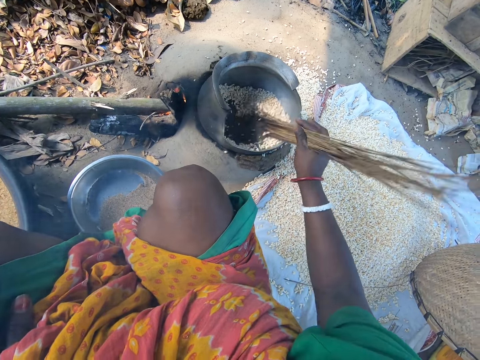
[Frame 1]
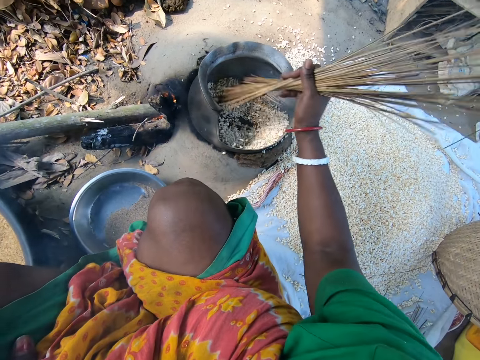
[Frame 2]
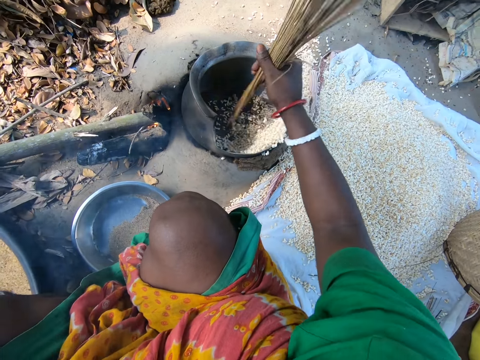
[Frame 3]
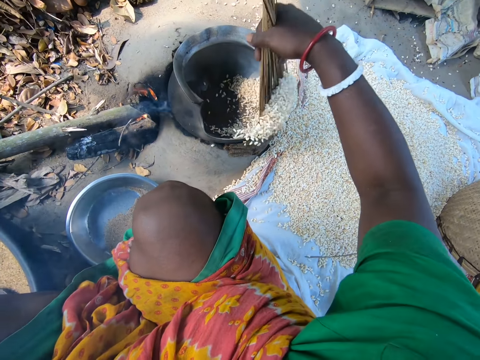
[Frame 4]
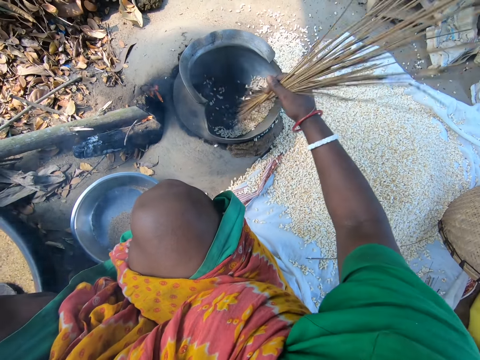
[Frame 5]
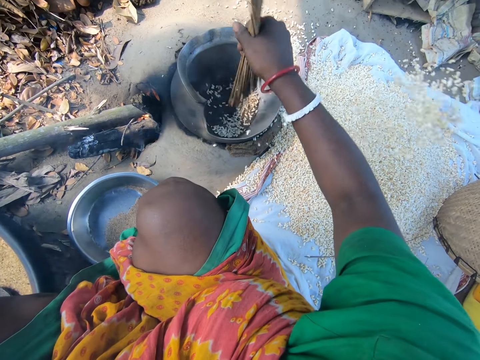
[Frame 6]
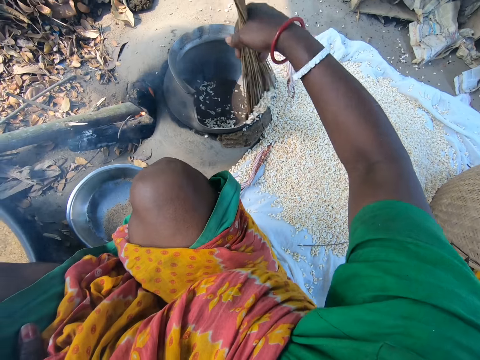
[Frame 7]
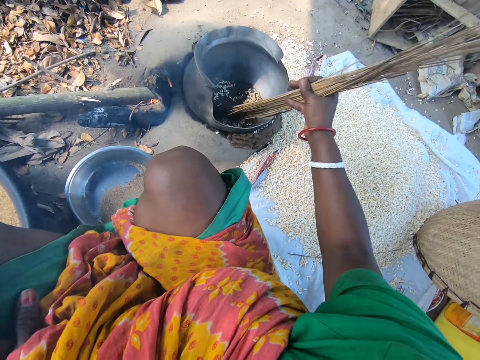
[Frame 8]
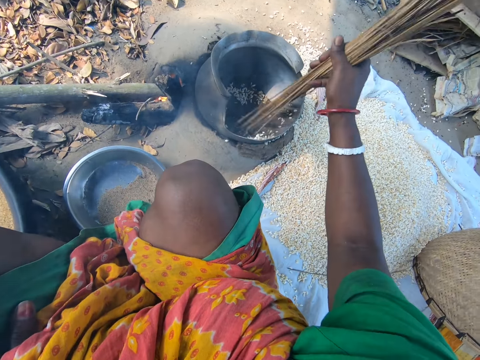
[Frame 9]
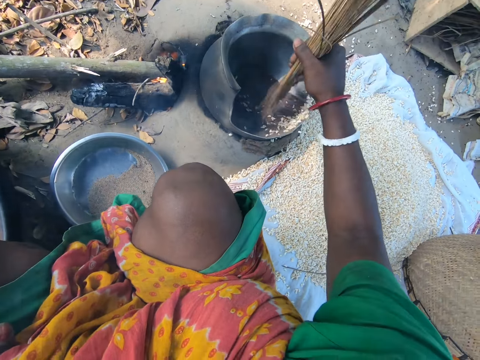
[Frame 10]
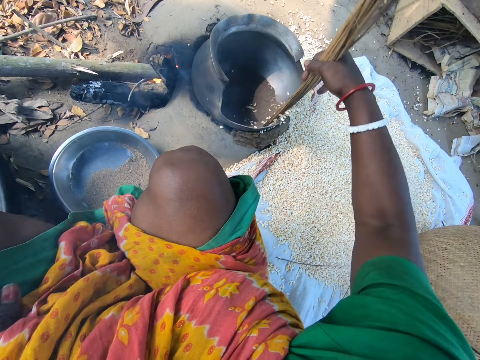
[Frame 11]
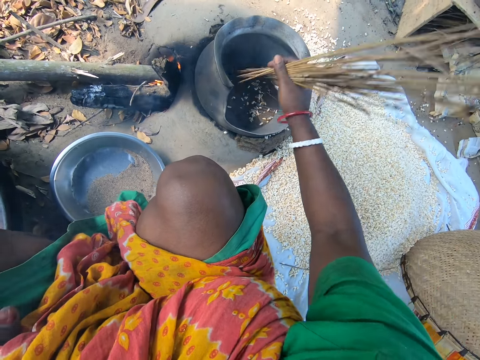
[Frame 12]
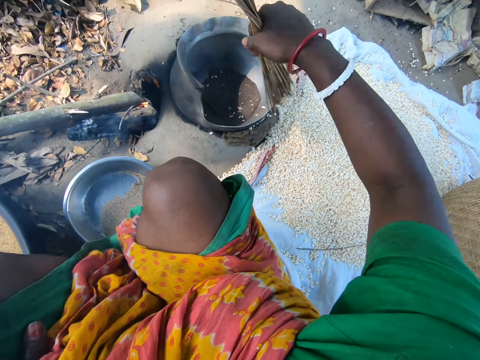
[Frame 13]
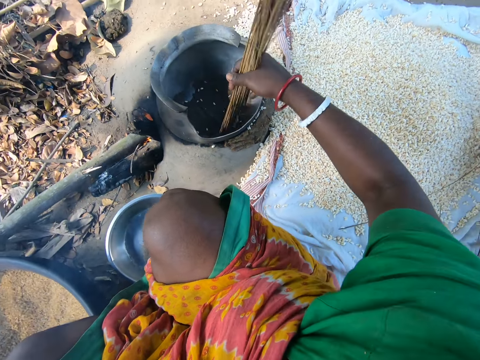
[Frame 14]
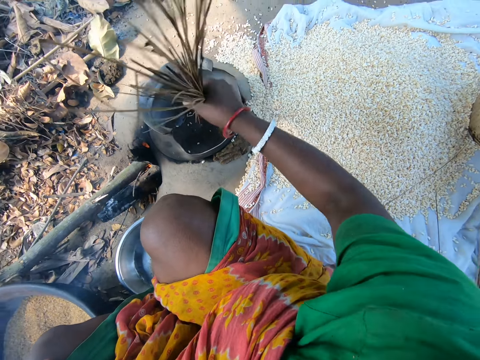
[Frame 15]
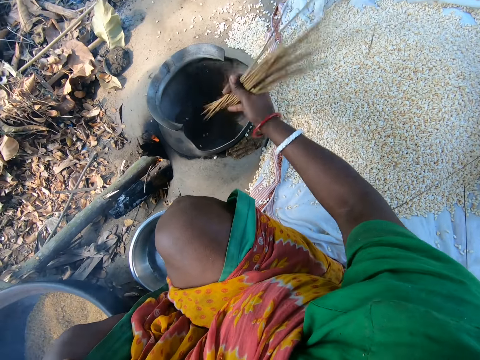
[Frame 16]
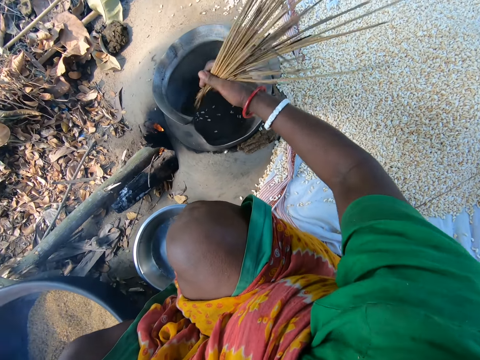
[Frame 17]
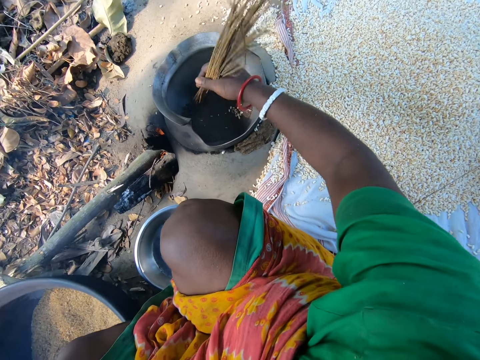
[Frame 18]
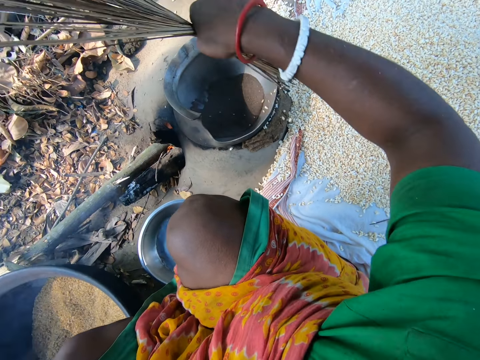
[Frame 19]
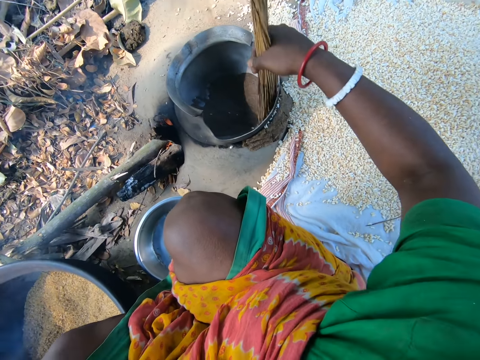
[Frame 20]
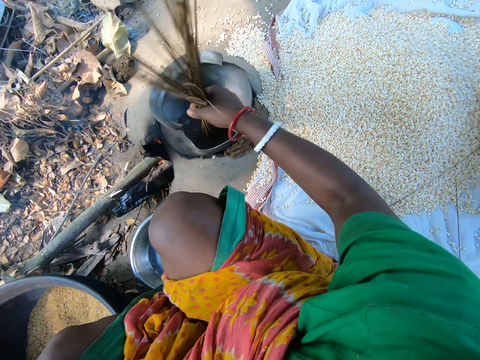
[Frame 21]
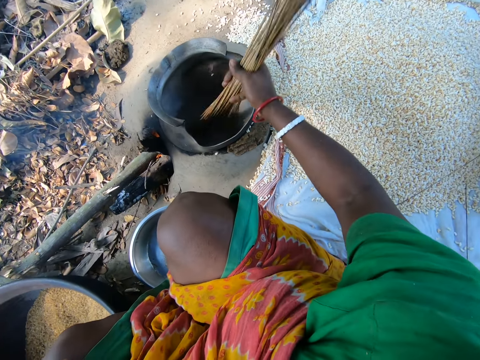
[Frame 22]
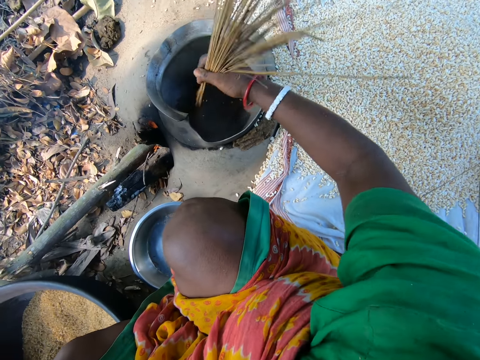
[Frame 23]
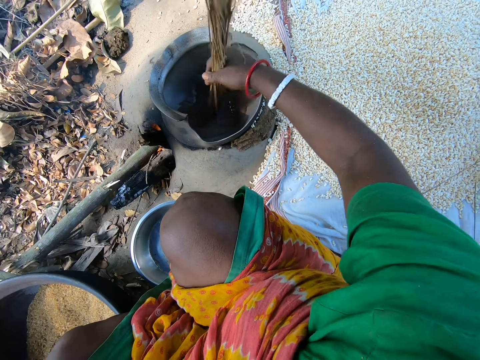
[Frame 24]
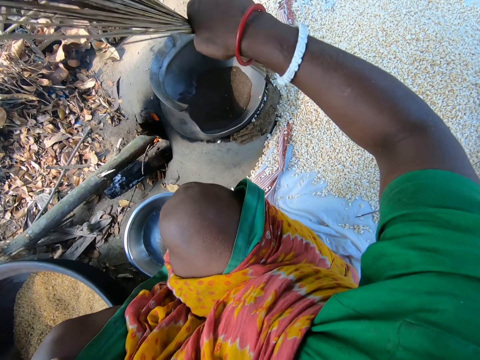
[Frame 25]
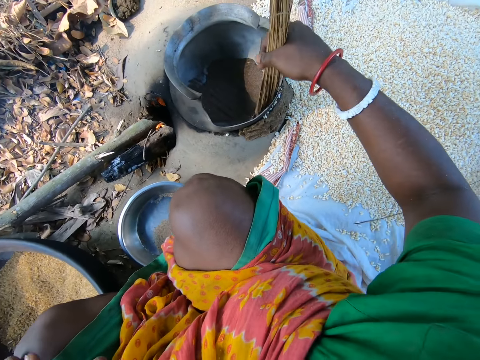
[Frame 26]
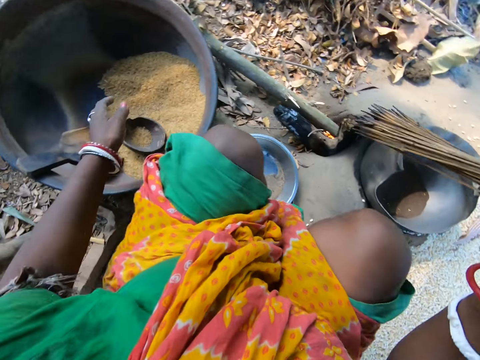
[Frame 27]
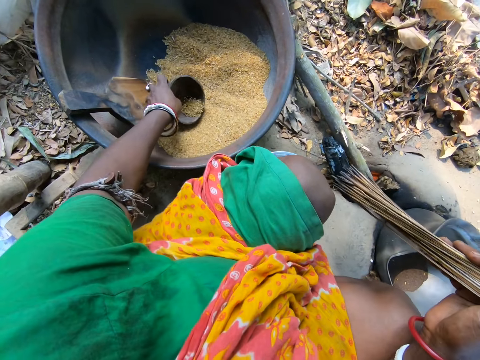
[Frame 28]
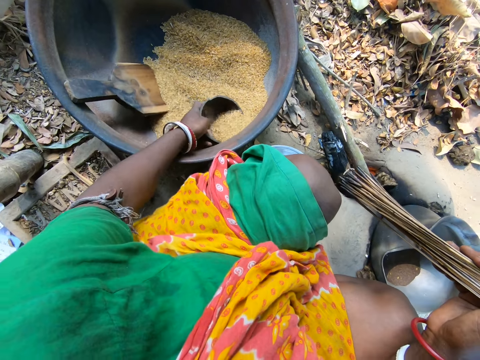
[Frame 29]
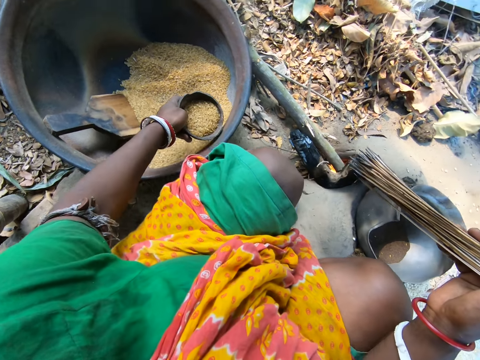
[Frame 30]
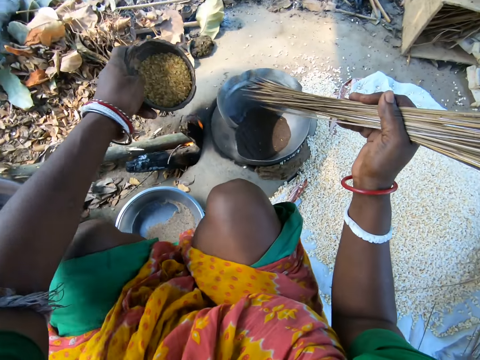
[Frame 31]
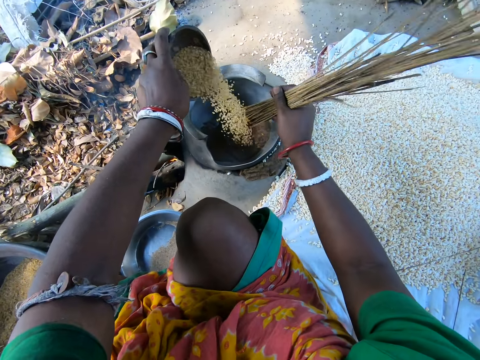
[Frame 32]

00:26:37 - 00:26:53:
The camera wearer removes the seeds from the pot to a sack on the ground with the broomsticks. They stir the seeds inside the pot with the broomsticks. They remove the seeds from the pot with the broomsticks. They stir the seeds inside the pot with the broomsticks. They remove the seeds from the pot with the broomsticks. They stir the seeds inside the pot with the broomsticks. They remove the seeds from the pot with the broomsticks. They pick up the bowl. They fetch the seeds with the bowl. They drop the seeds in the pot.

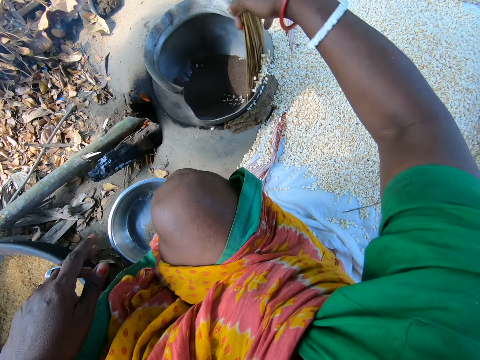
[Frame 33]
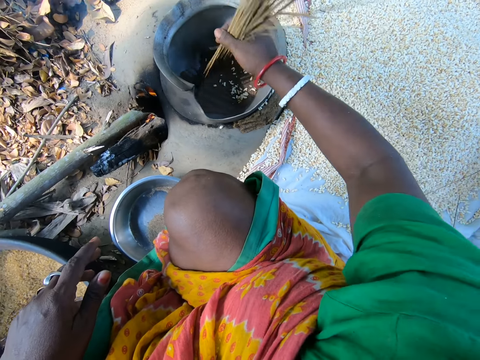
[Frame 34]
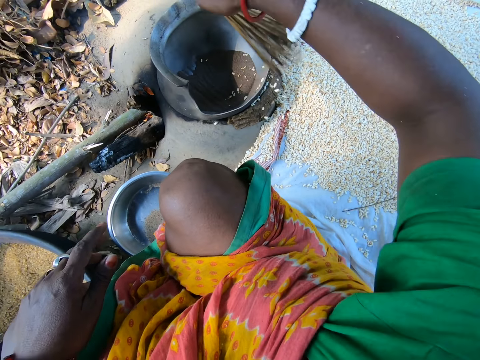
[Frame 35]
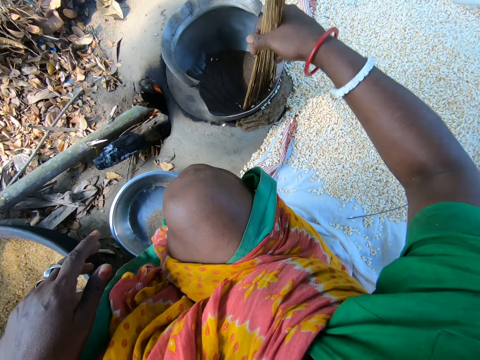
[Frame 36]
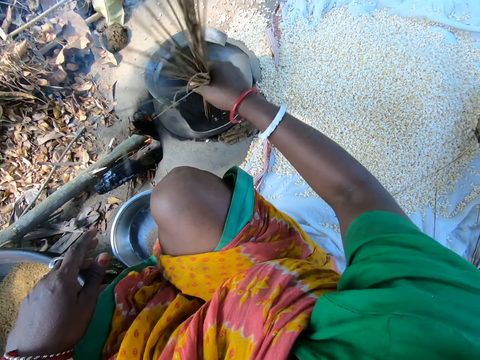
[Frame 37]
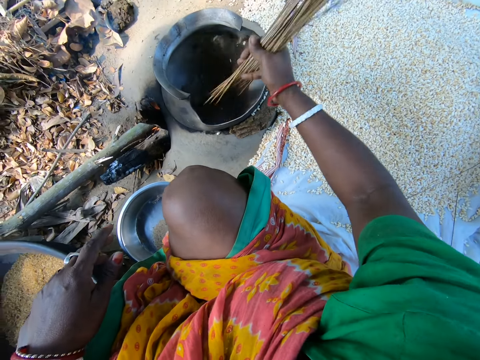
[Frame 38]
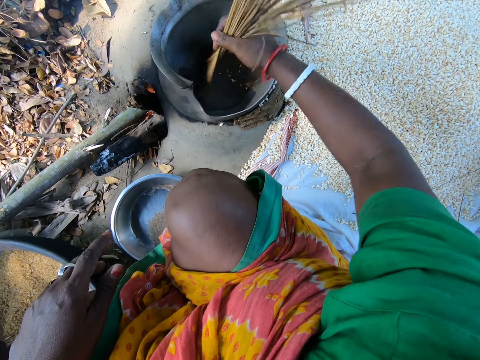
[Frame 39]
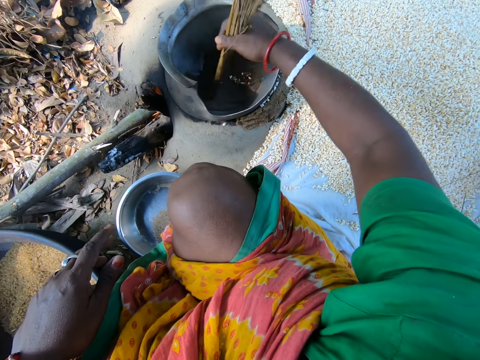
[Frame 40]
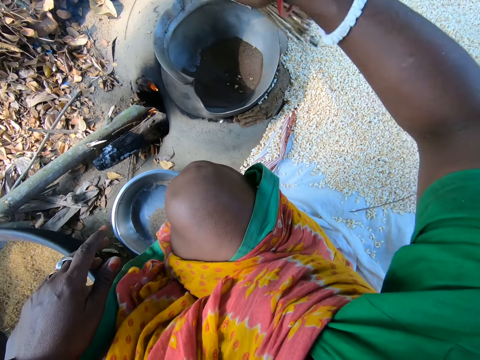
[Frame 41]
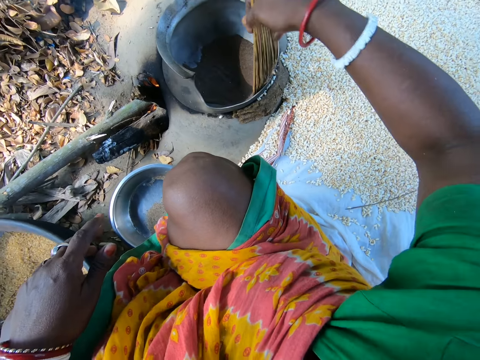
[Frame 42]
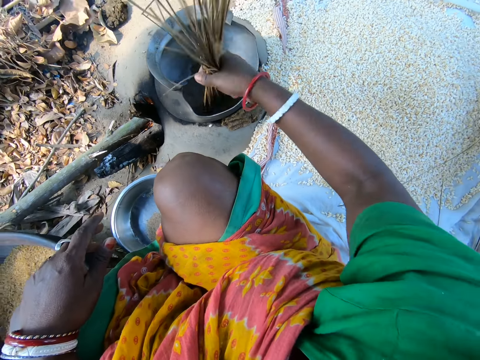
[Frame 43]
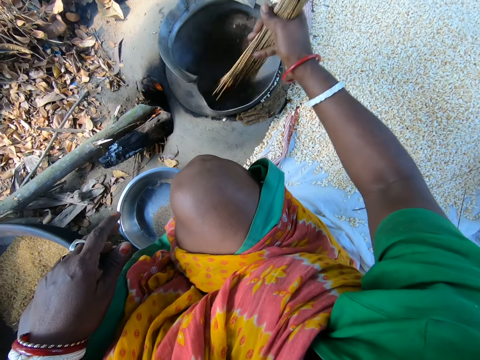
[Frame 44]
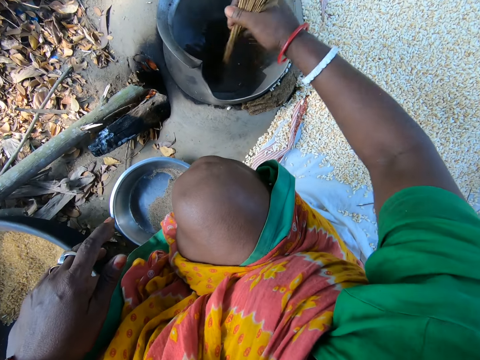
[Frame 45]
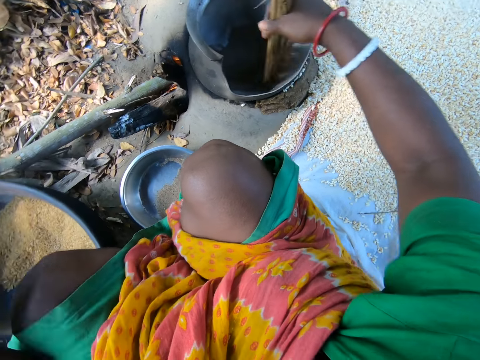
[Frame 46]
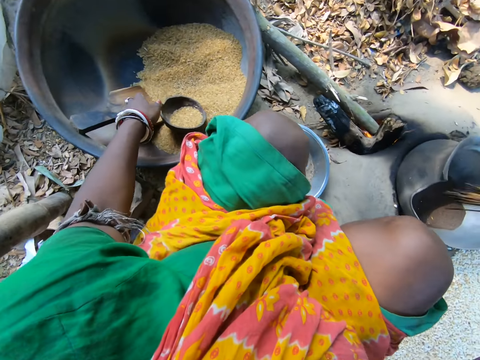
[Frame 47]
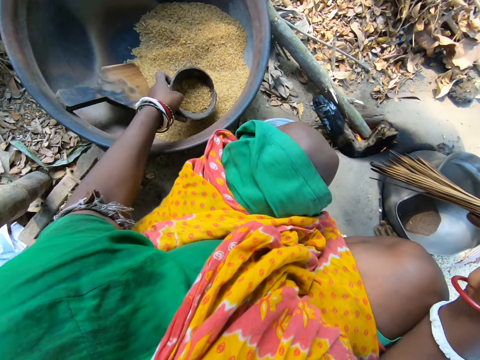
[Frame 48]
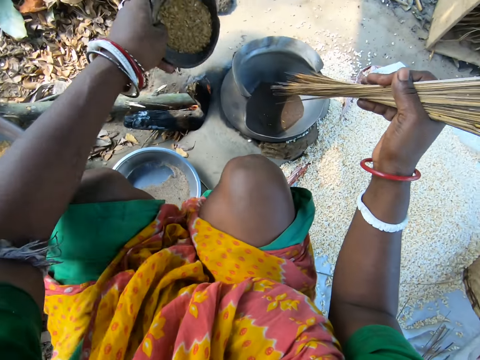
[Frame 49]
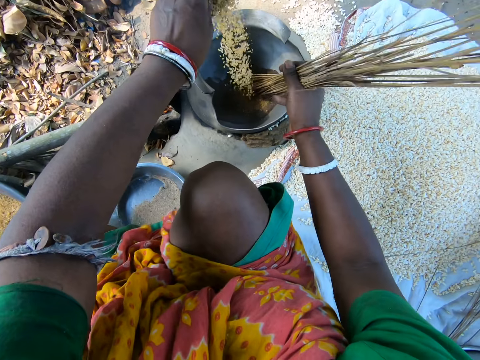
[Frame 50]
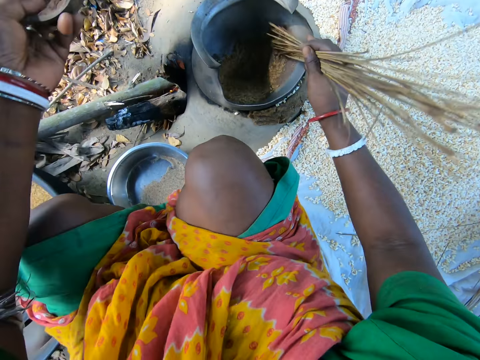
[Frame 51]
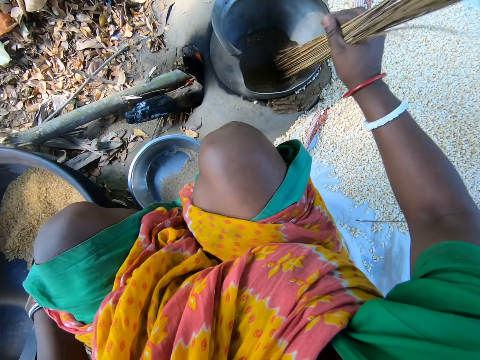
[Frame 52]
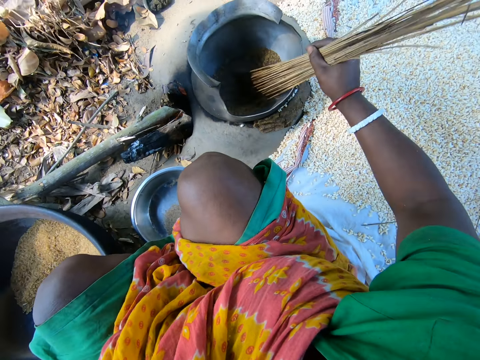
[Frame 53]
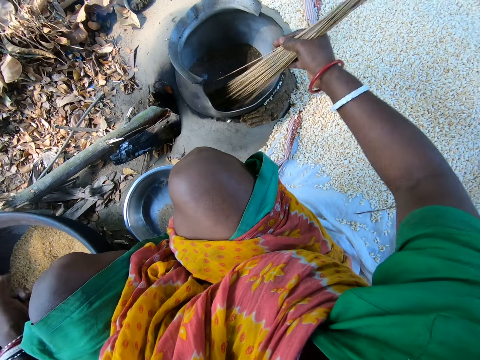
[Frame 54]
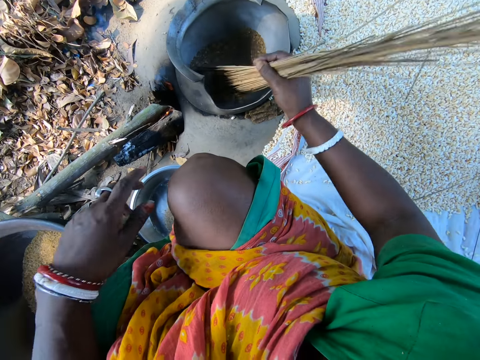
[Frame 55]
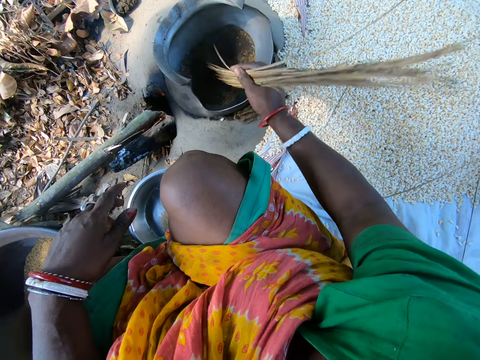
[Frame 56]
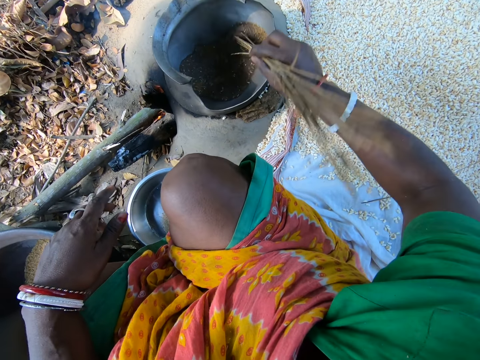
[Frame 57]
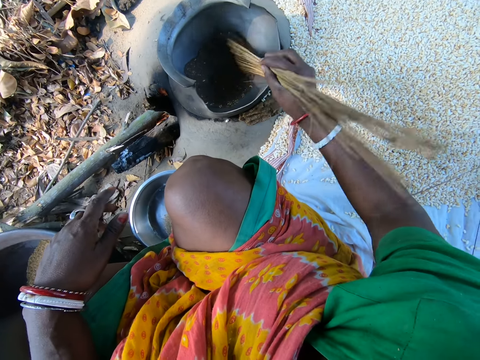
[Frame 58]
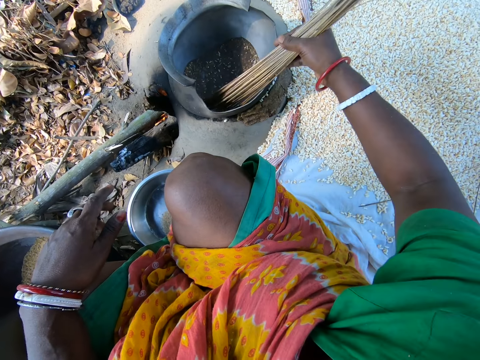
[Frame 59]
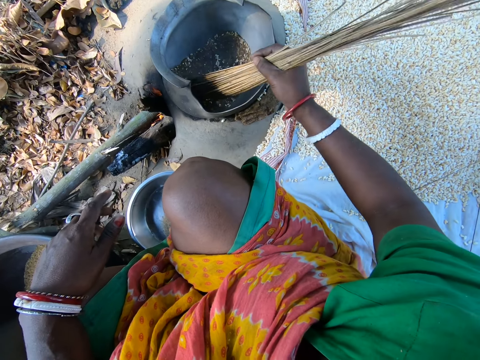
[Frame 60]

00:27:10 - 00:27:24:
The camera wearer removes the seeds from the pot with the broomsticks. She stirs the seeds inside the pot with the broomsticks. She removes the seeds from the pot with the broomsticks. She stirs the grains. She picks a bowl of rice from the basin on the ground. She pours the rice in the bowl into the cooking pot. She stirs the grains. She places the bowl back in the basin on the floor. She mixes the Asian rice in the cooking pot with the broom sticks in her hand.
